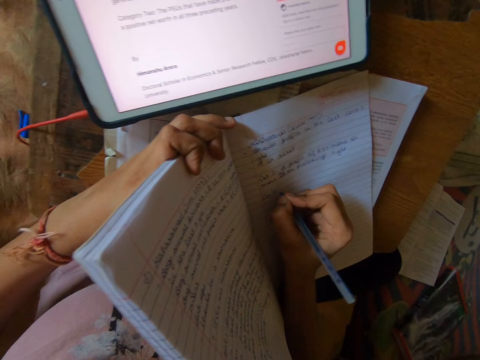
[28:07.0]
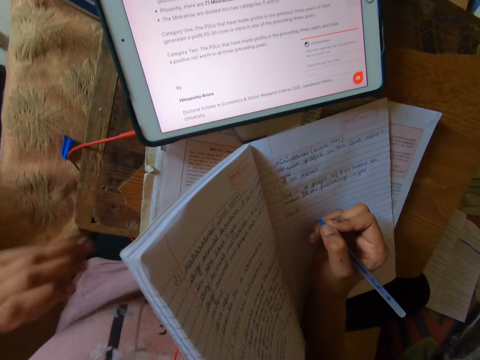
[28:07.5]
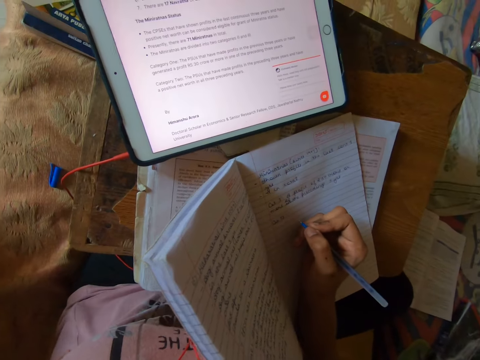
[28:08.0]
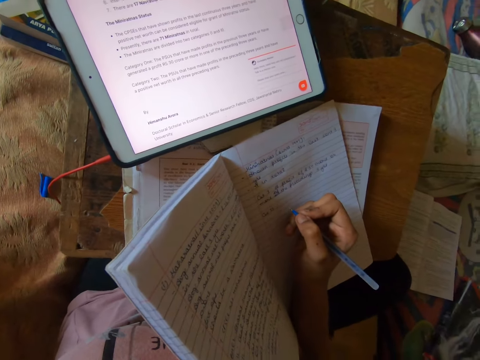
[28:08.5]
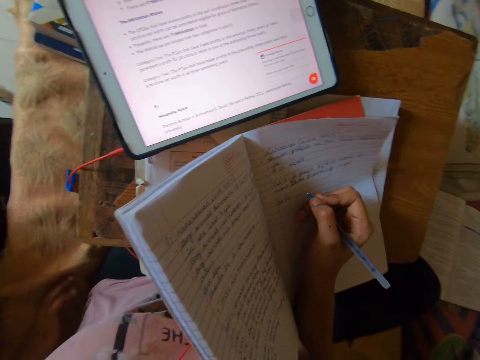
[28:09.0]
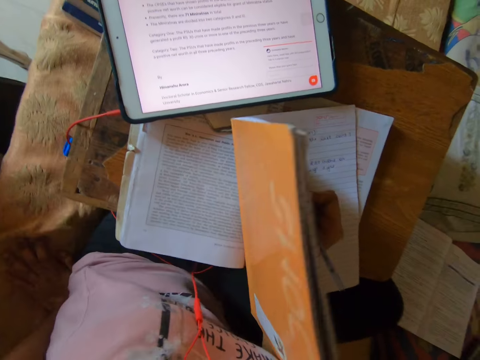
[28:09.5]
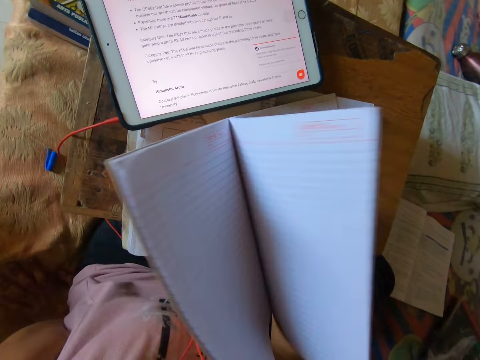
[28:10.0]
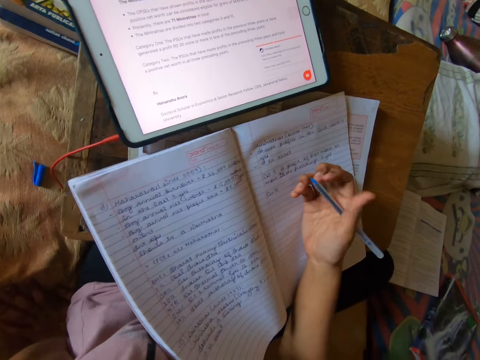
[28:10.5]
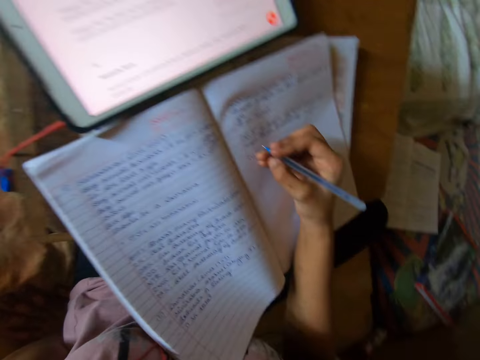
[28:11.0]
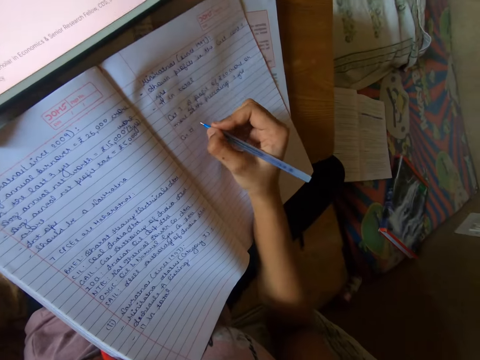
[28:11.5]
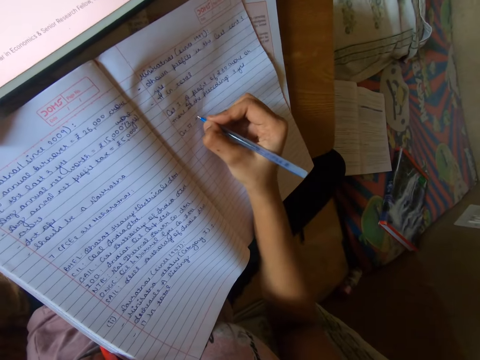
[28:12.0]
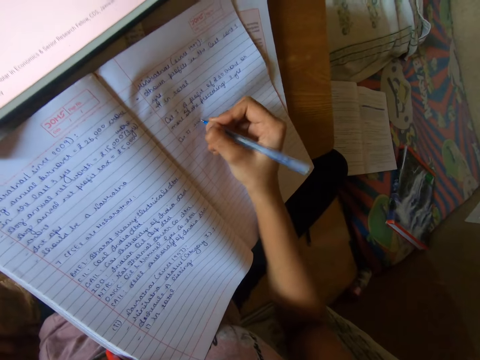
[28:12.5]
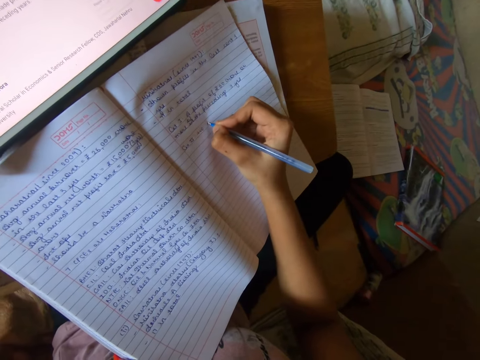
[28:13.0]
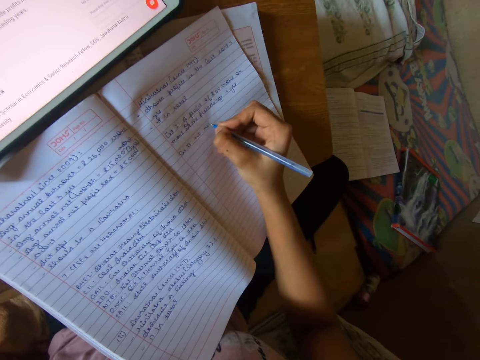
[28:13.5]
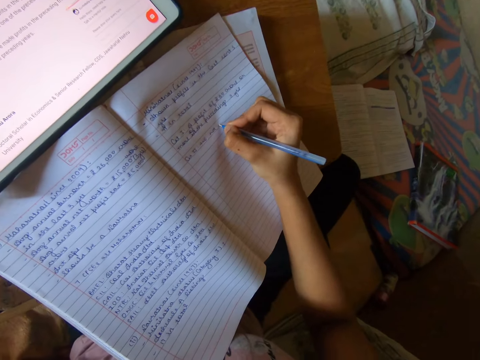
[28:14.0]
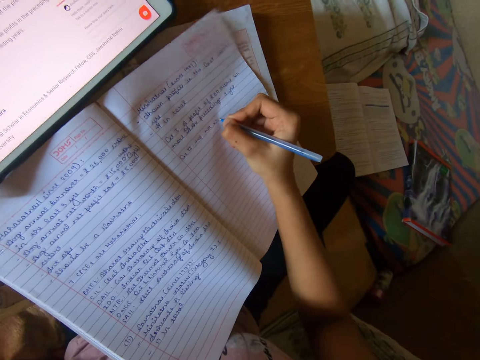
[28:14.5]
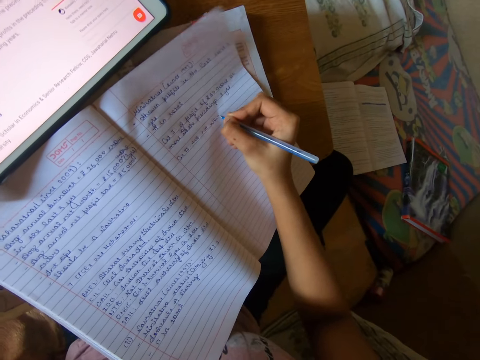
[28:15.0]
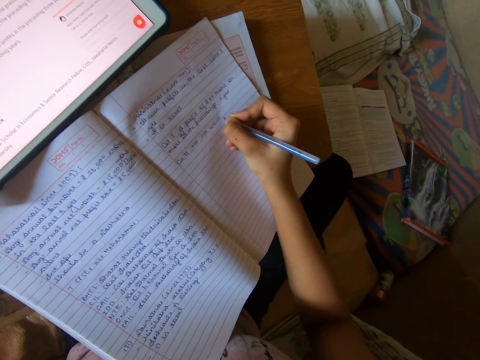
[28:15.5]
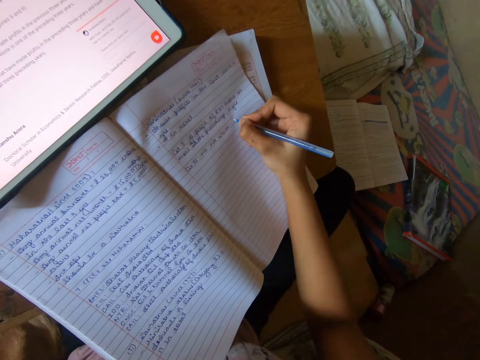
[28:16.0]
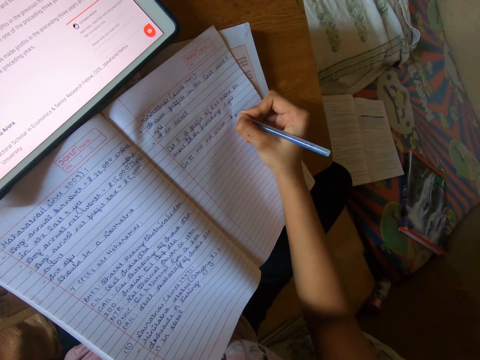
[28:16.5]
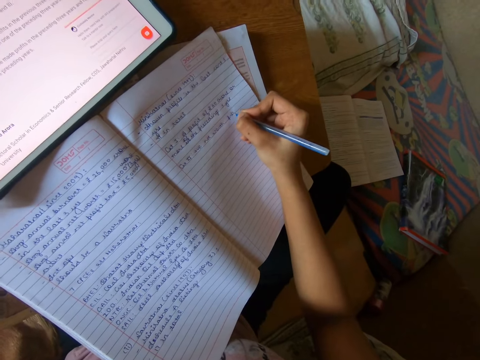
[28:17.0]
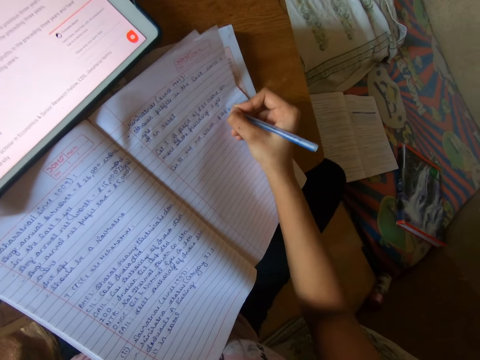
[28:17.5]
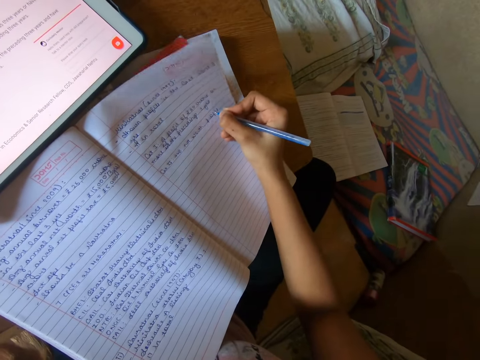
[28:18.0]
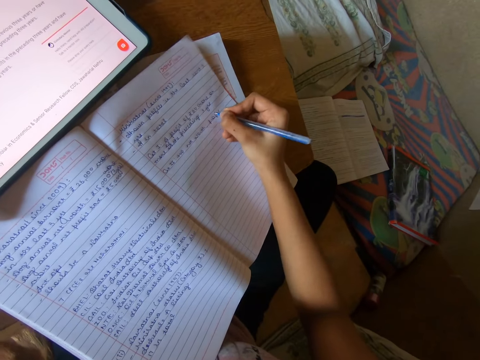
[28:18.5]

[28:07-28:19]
The camera wearer scratches herself. She adjusts her position. She writes on the book.

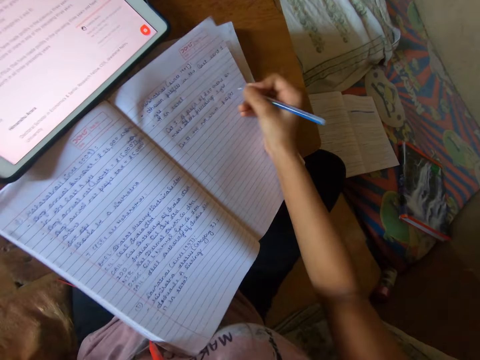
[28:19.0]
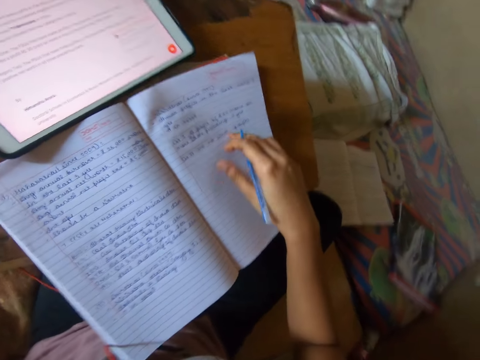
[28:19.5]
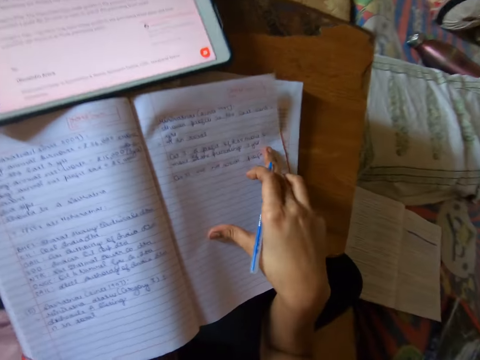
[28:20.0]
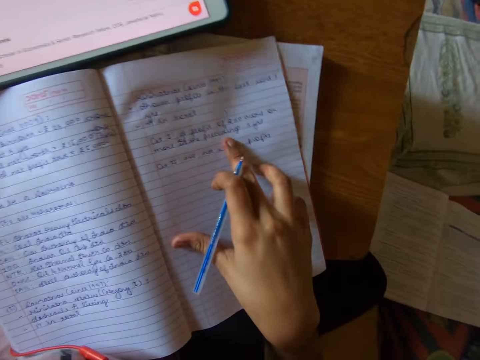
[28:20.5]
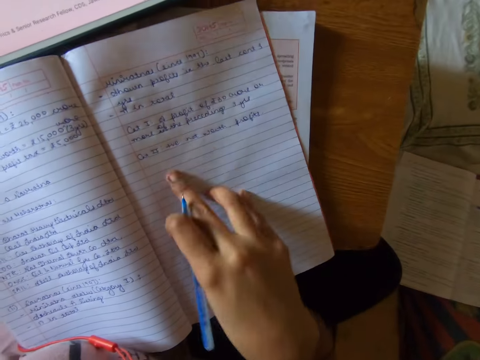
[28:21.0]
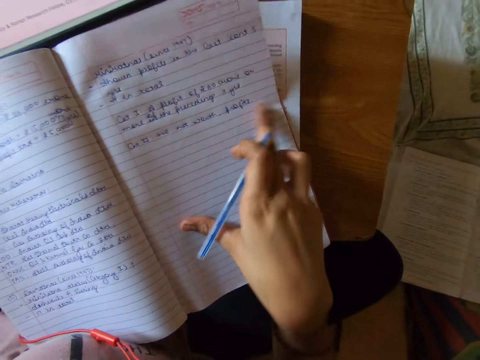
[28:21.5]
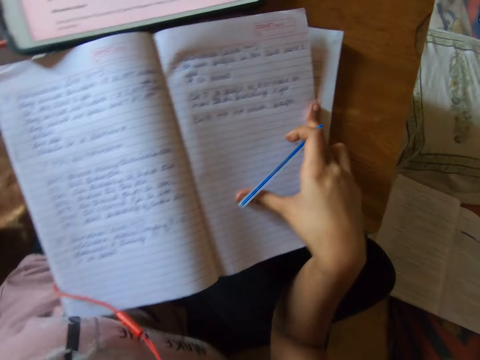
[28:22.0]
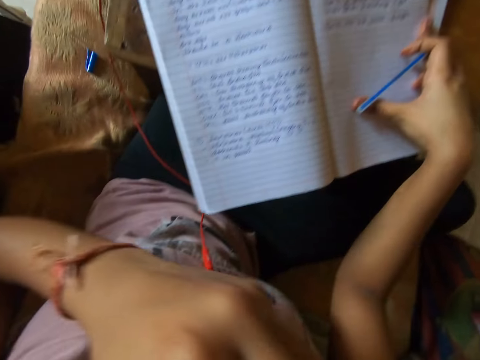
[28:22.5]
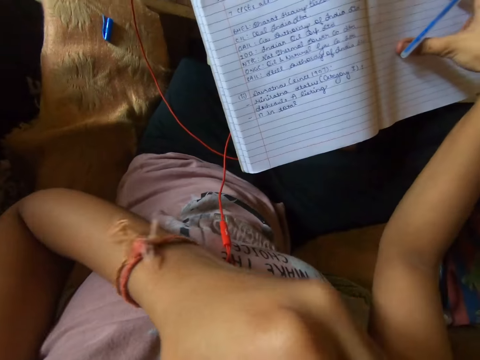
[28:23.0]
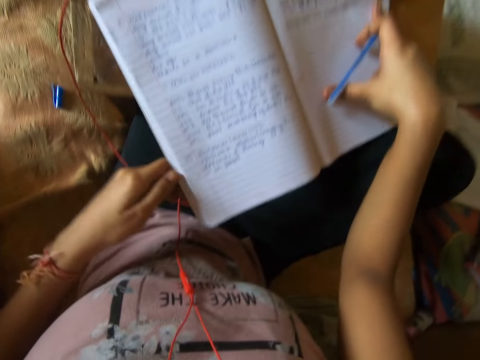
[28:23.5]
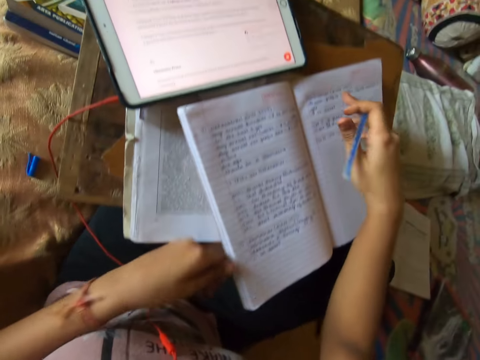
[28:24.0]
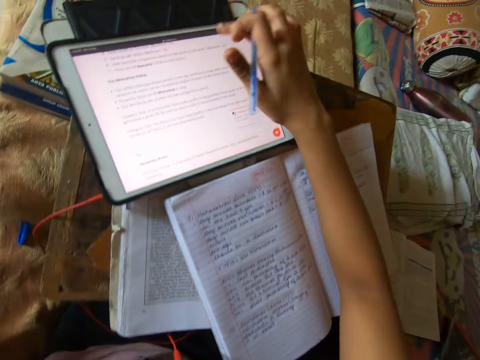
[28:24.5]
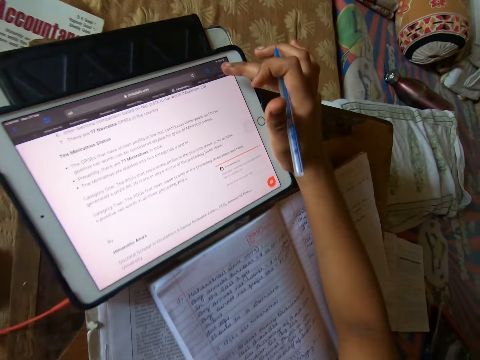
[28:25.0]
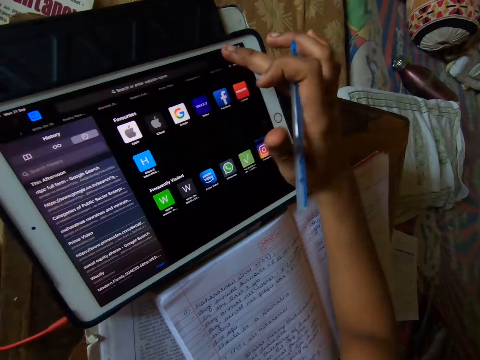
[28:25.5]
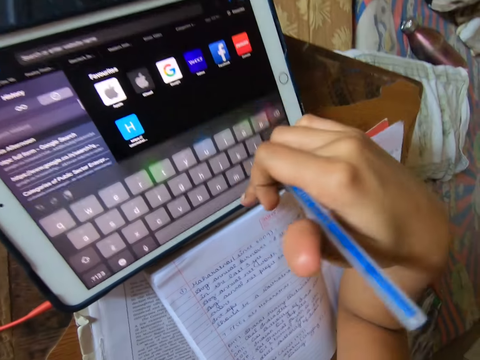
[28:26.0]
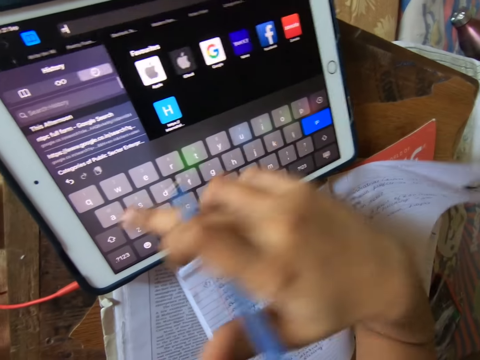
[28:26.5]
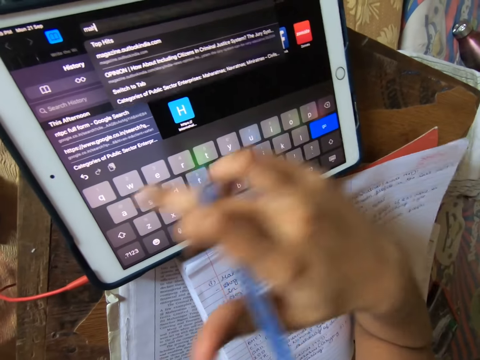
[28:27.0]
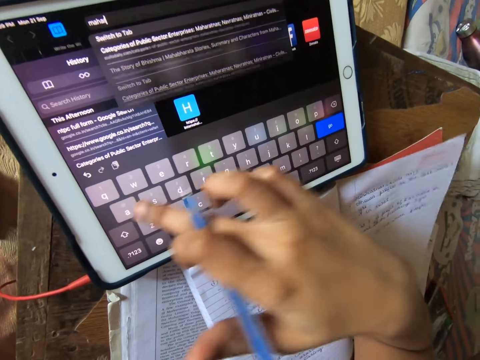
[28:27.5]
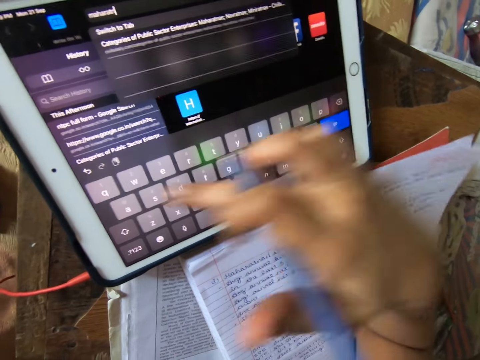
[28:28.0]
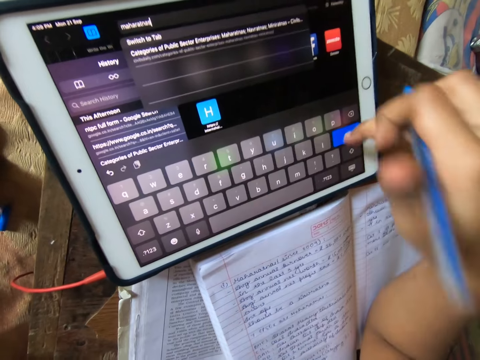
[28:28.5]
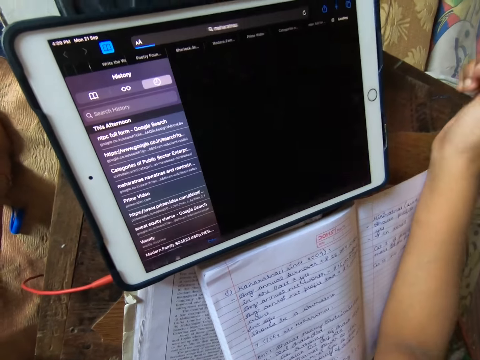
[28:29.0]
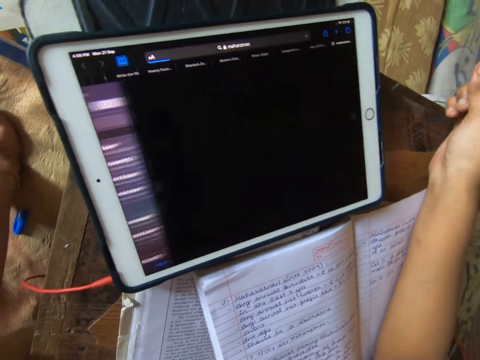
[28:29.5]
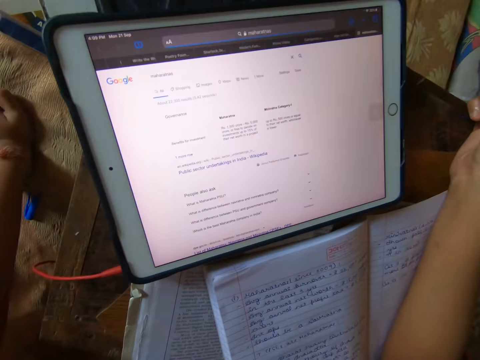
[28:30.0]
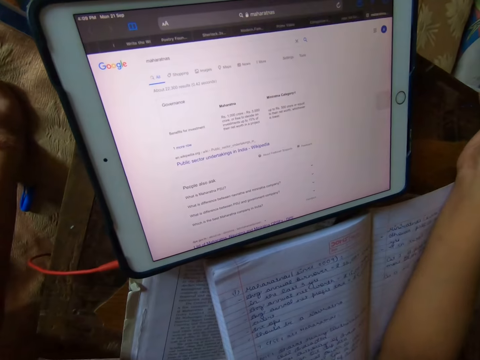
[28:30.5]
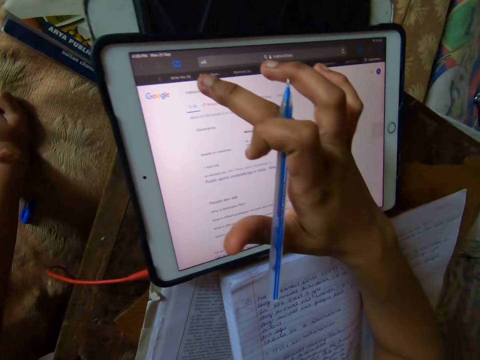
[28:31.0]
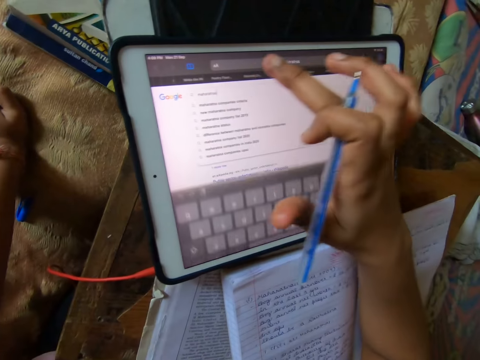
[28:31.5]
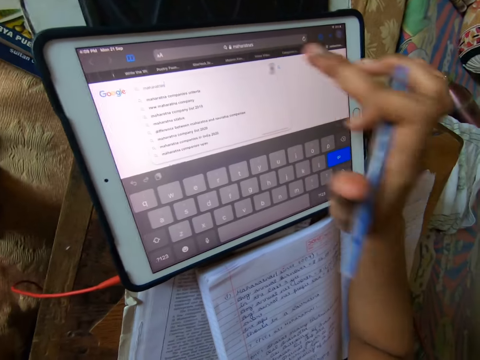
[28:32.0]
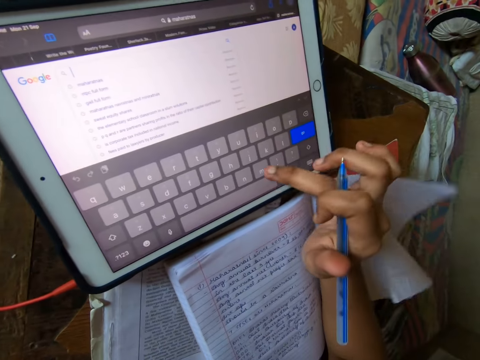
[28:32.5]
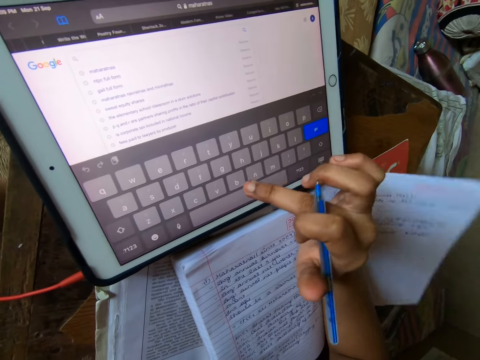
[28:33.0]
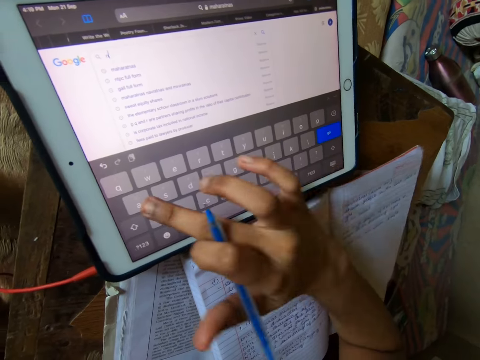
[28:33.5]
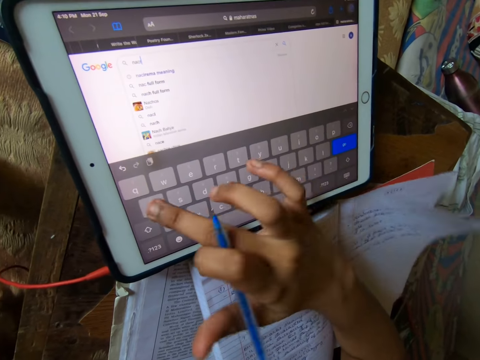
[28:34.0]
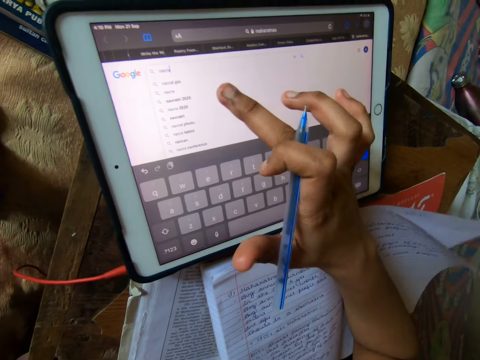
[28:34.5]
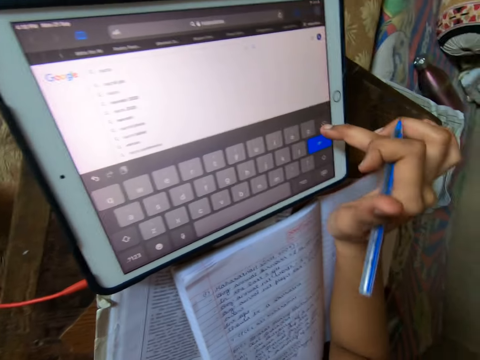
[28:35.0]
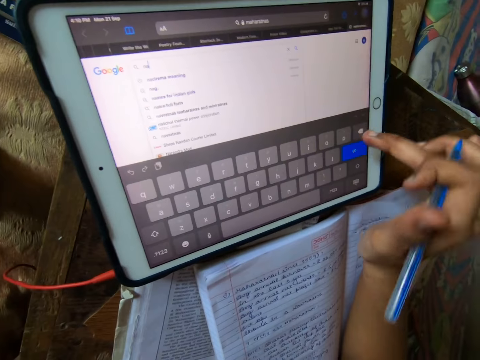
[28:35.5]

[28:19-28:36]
The camera wearer proofreads information on the book. She scratches herself, touches her face, and moves the book on the table. She searches the web on the tablet. She operates the tablet.
